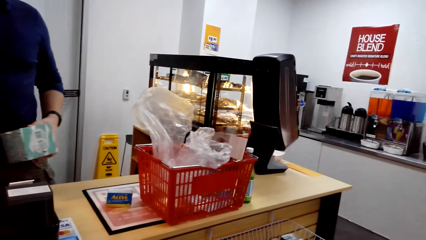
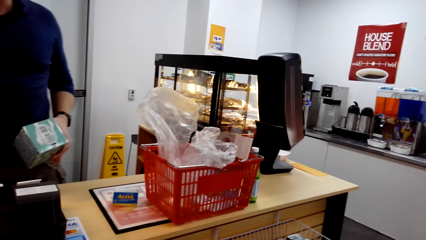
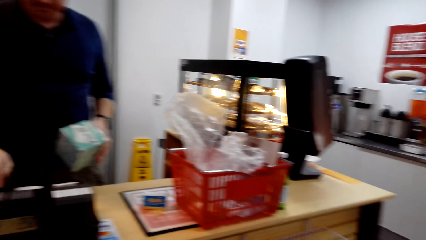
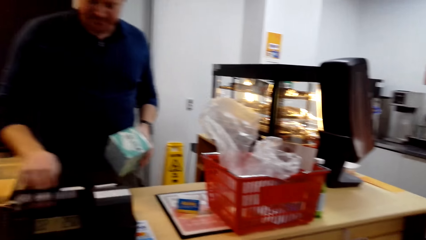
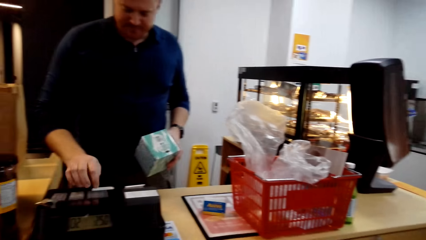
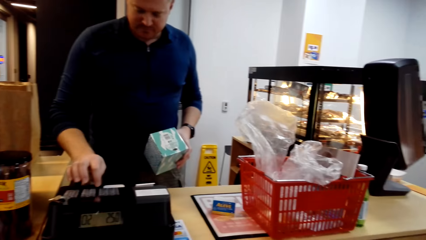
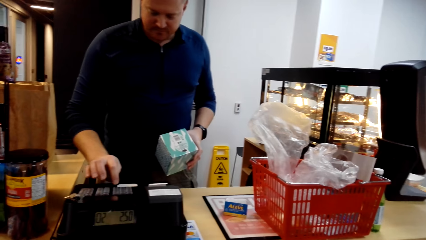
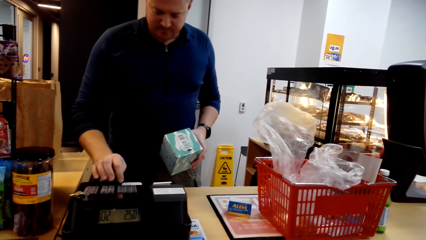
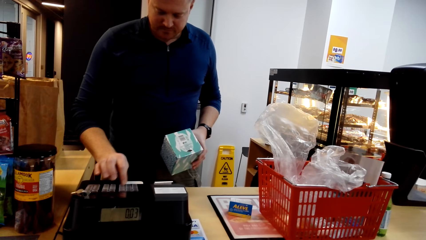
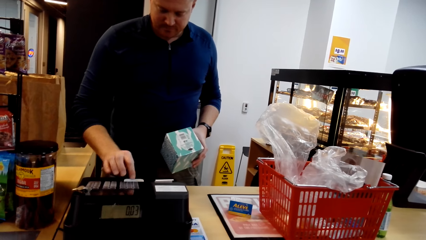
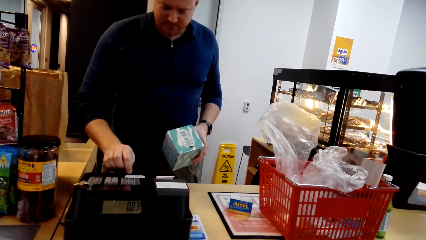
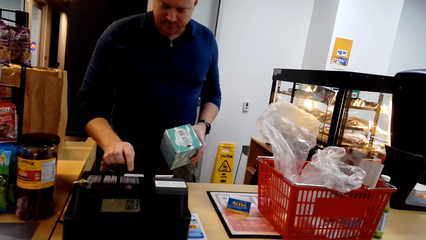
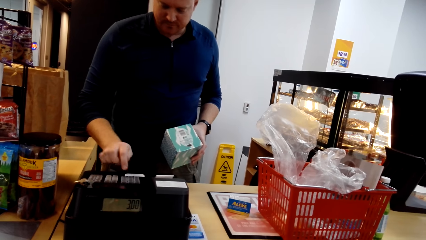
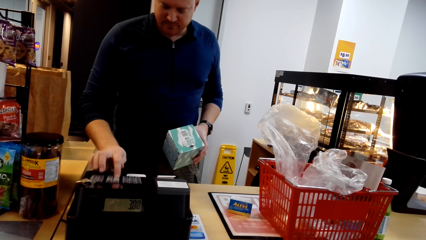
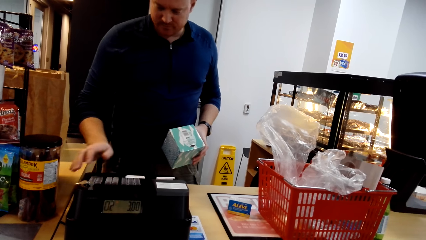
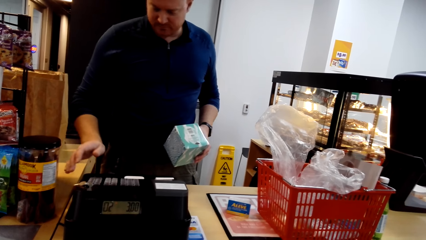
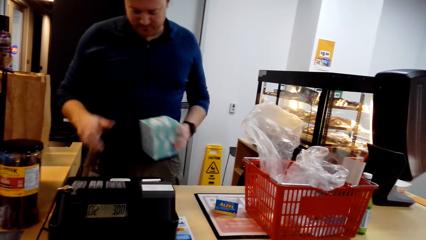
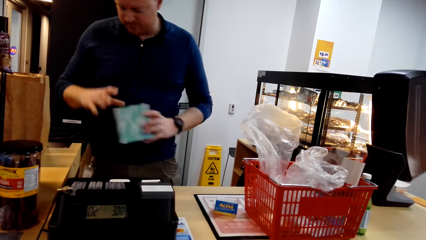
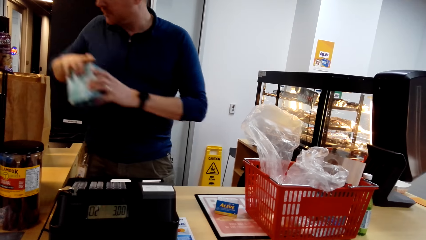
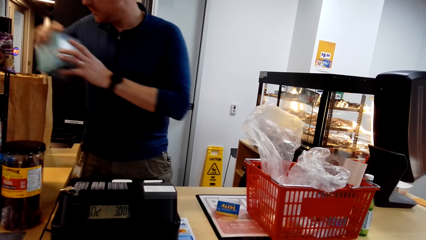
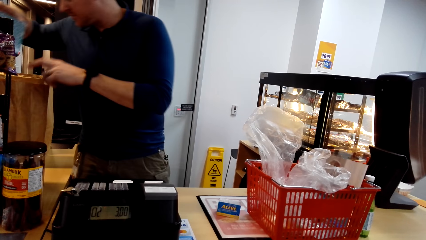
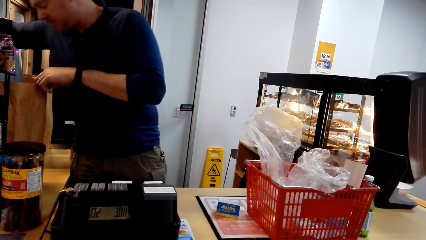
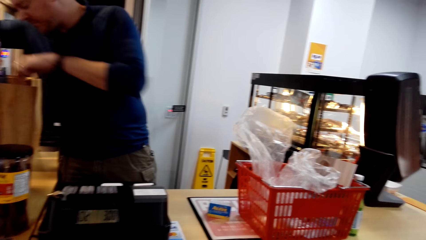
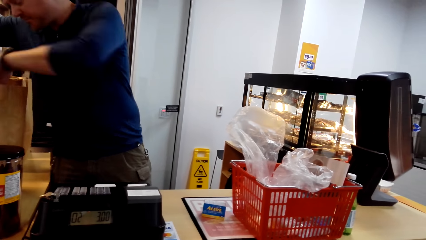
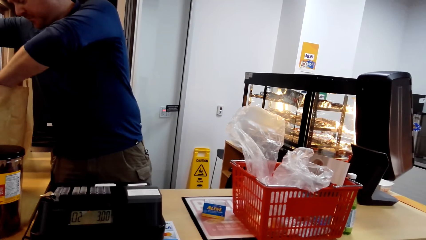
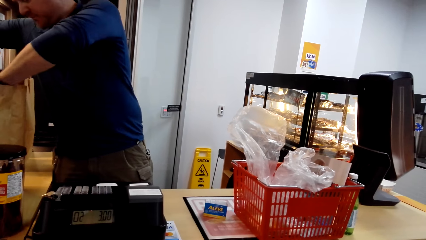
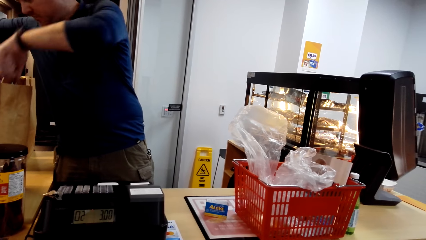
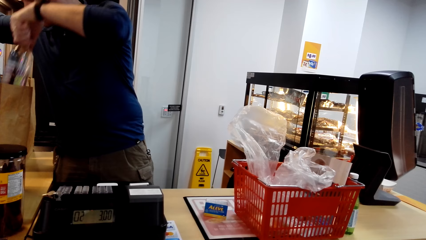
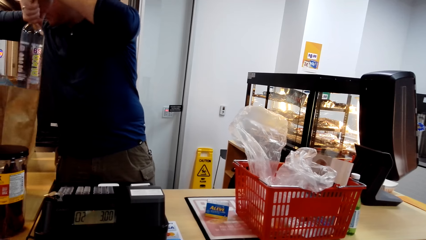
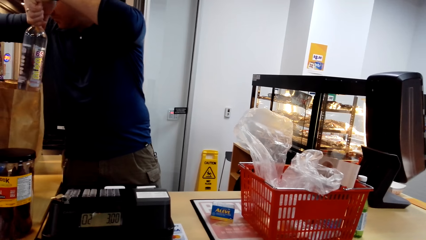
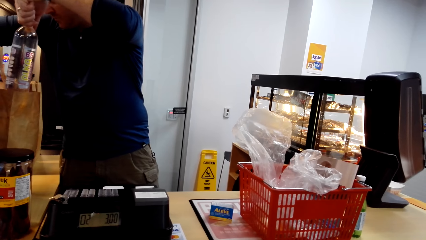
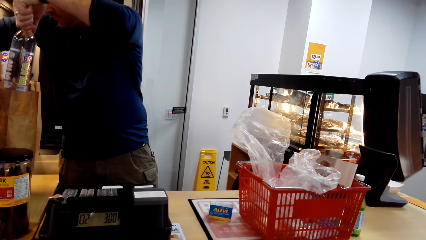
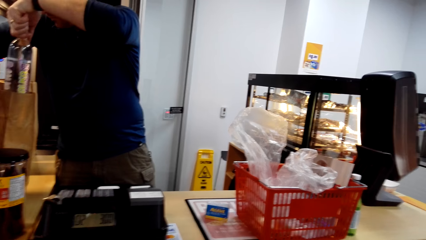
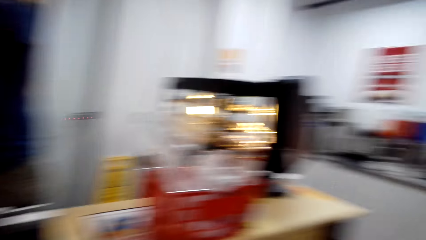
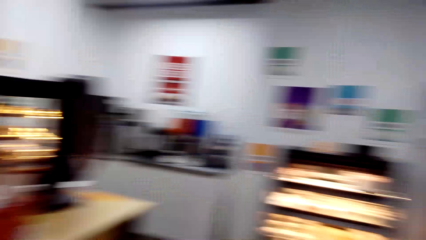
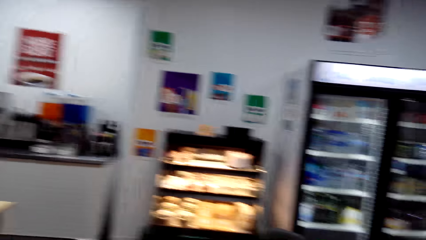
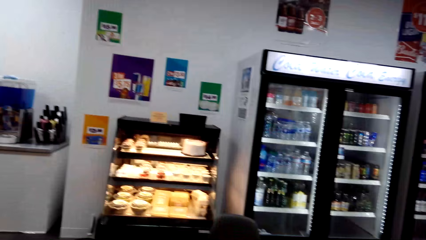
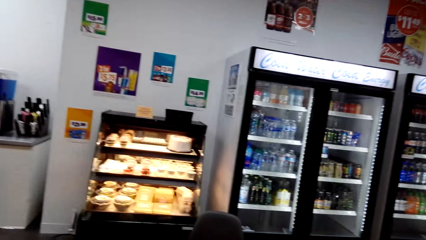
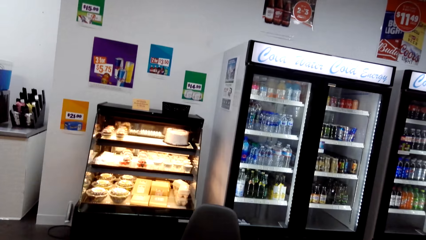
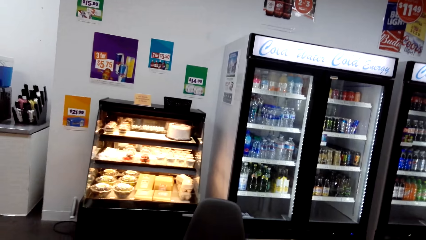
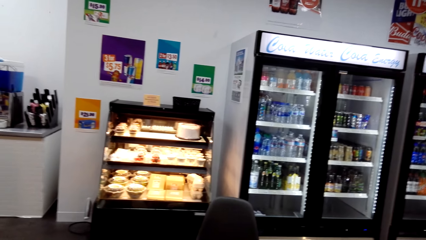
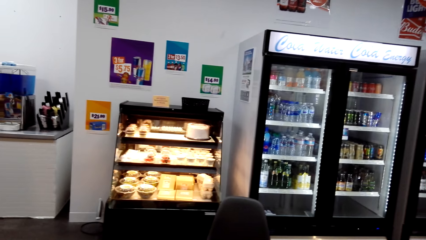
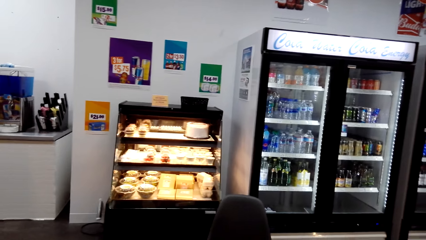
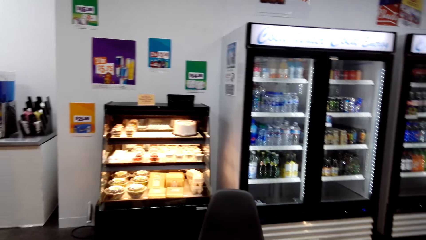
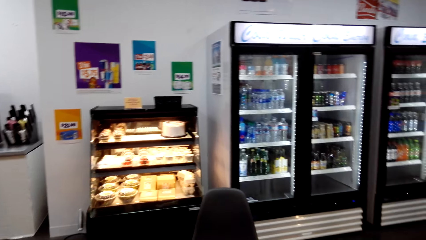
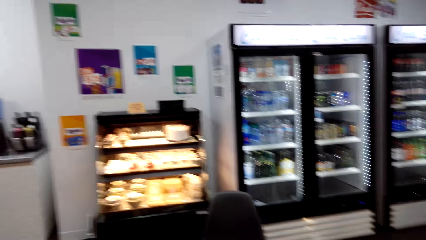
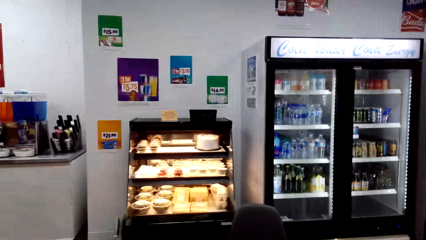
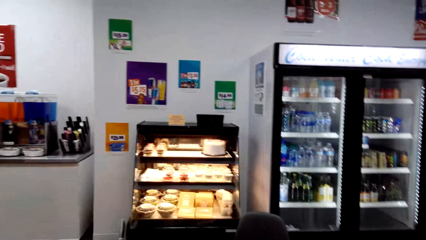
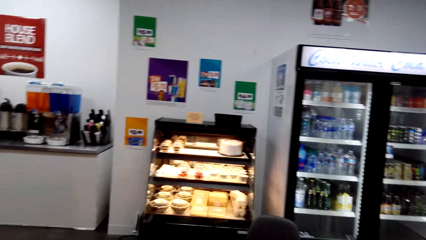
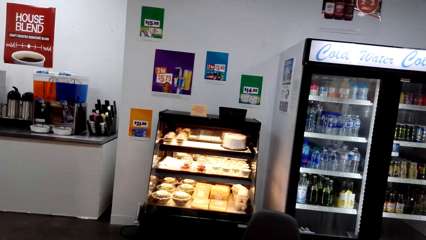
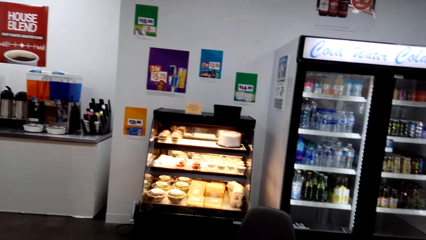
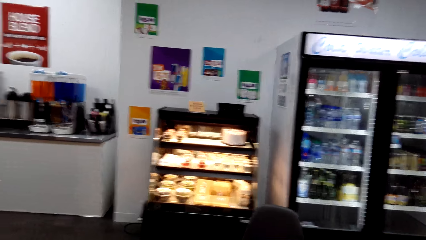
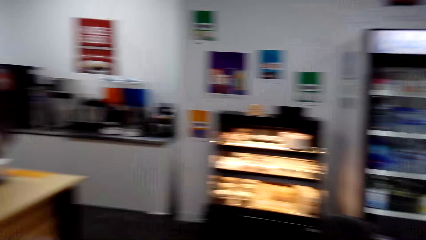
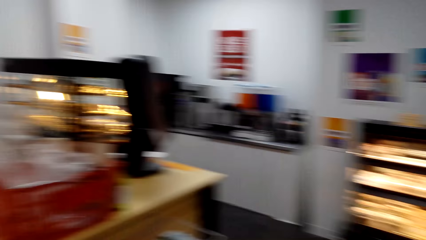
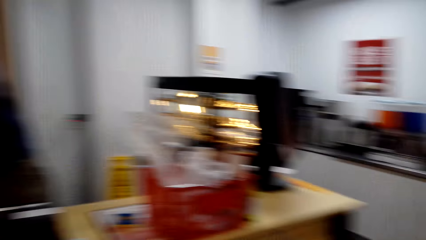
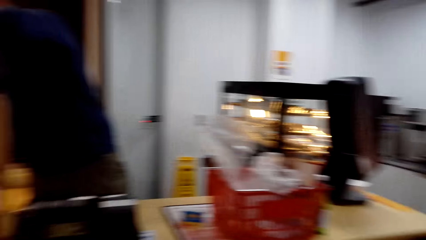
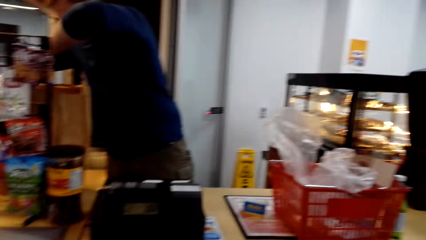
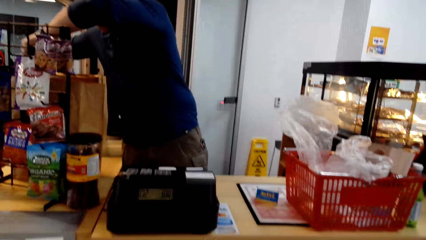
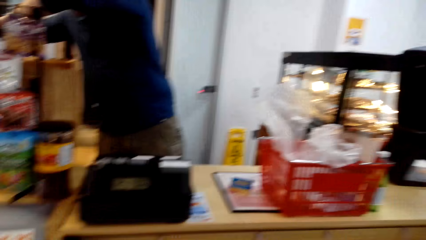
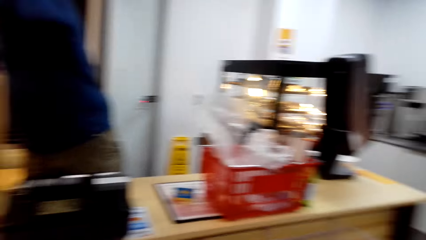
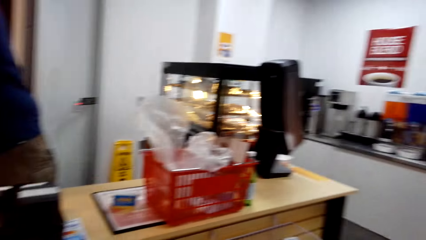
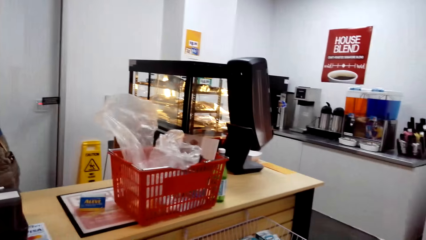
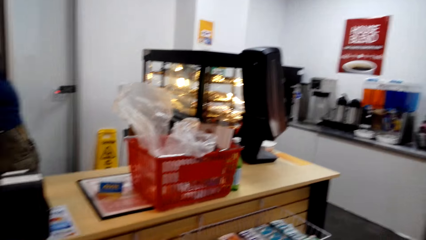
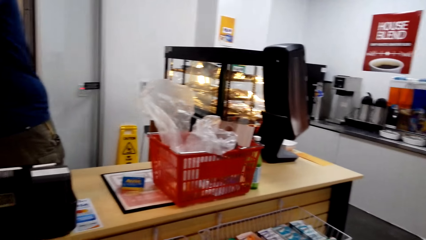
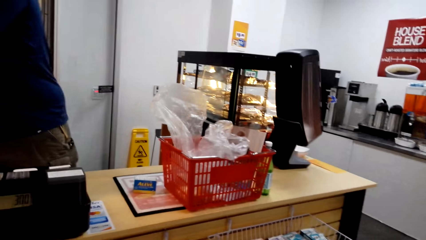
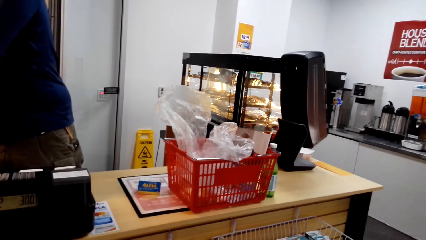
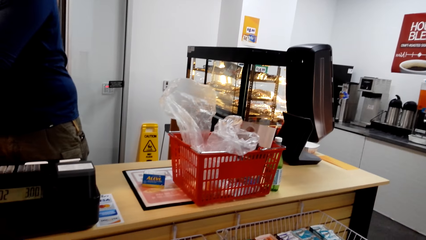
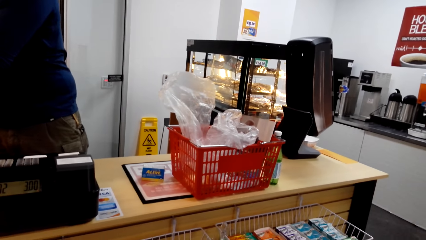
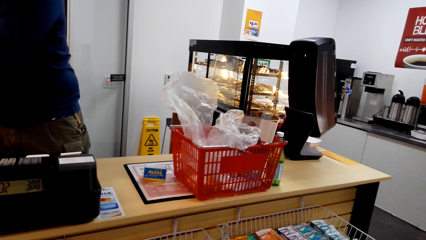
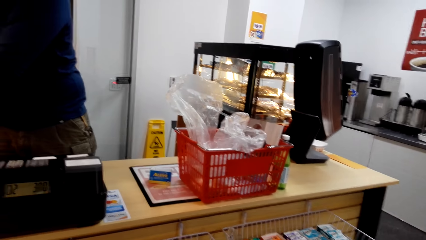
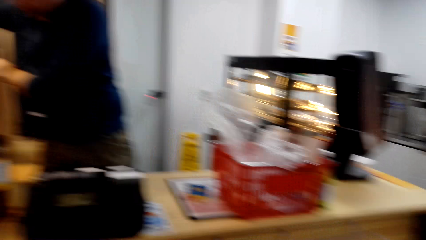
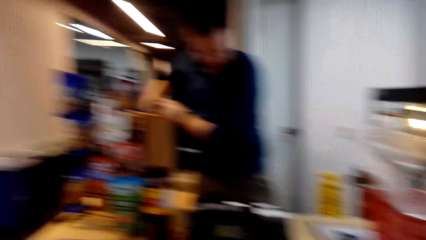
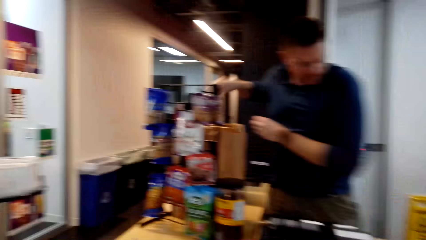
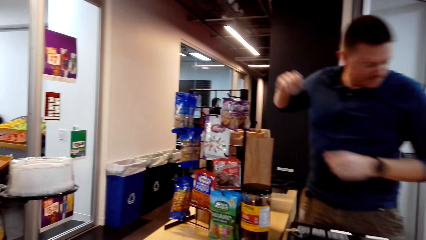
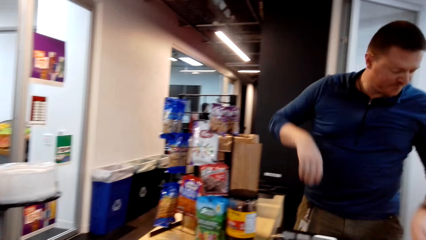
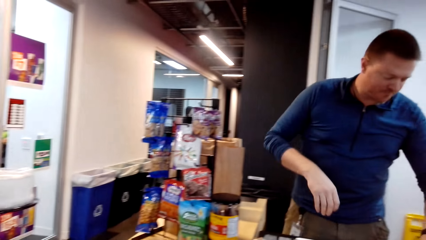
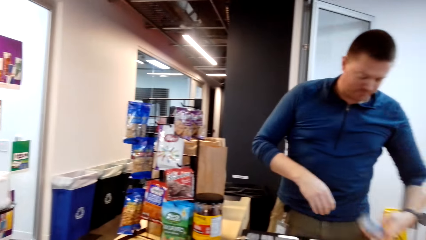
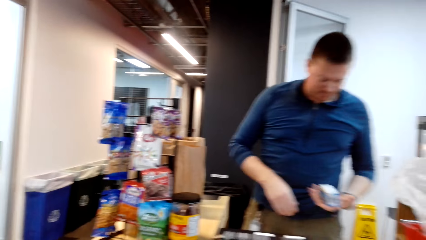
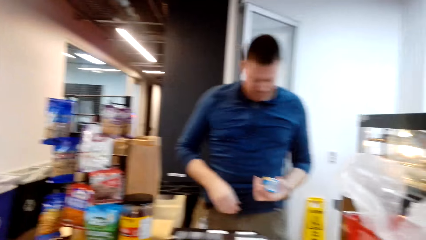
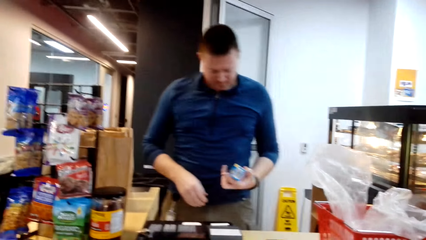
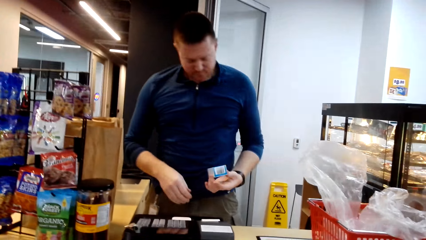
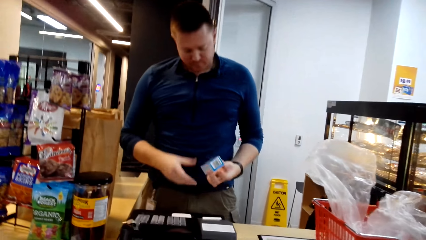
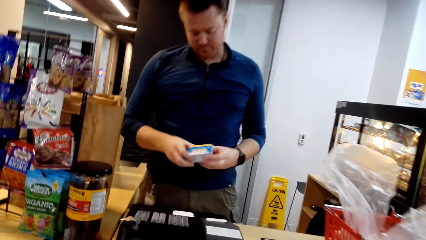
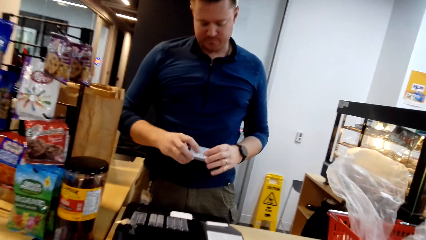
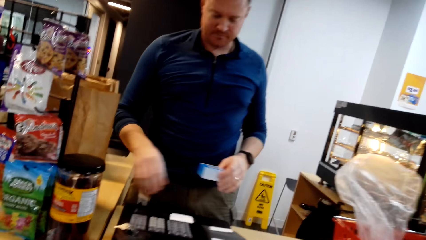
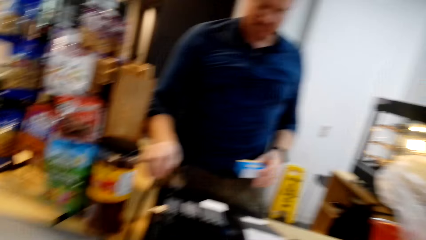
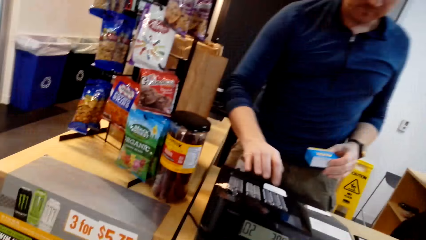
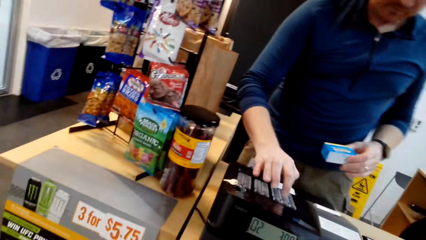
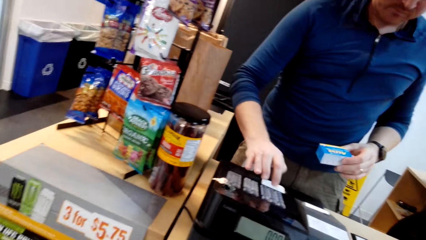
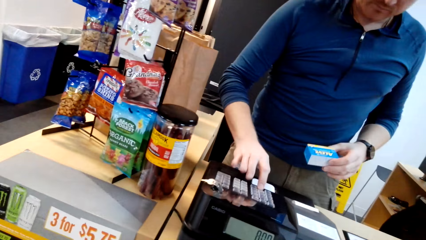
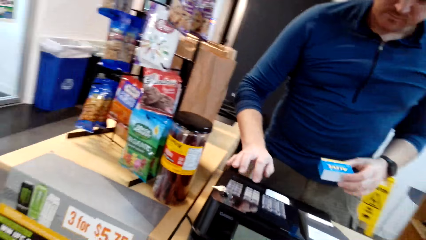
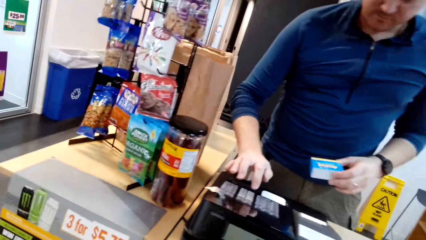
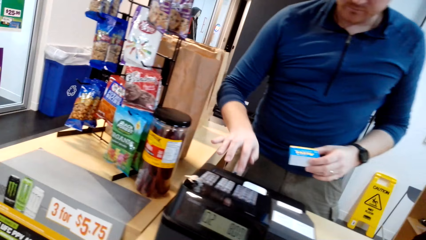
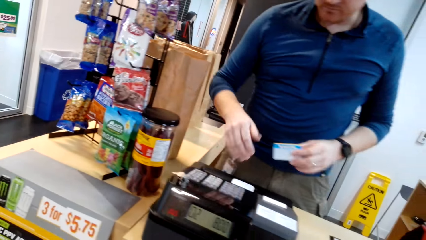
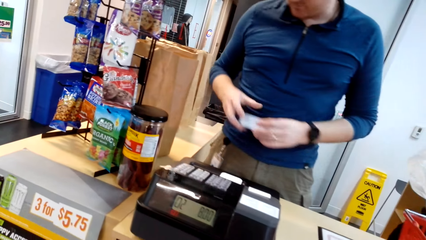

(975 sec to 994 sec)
A man presses the calculator button. The man puts the serviette in the packing bag. The camera wearer looks around. The man looks to the other side, looks at the item, and presses the calculator button.
